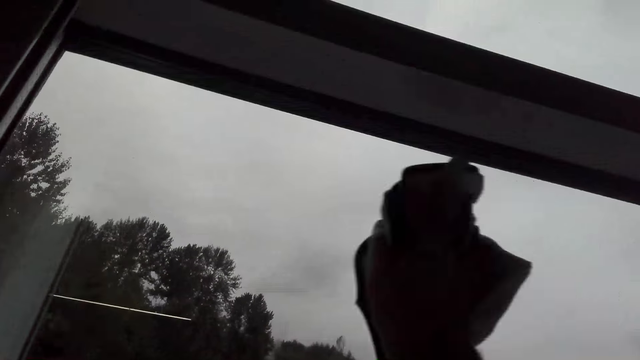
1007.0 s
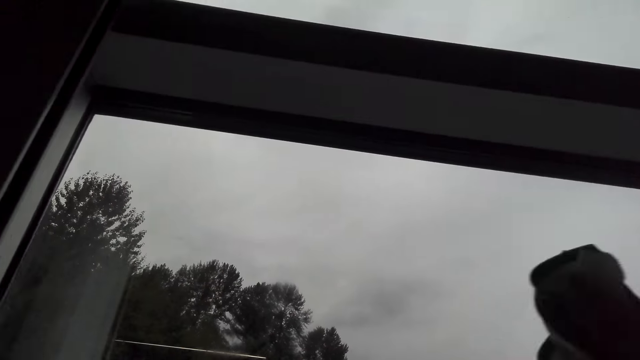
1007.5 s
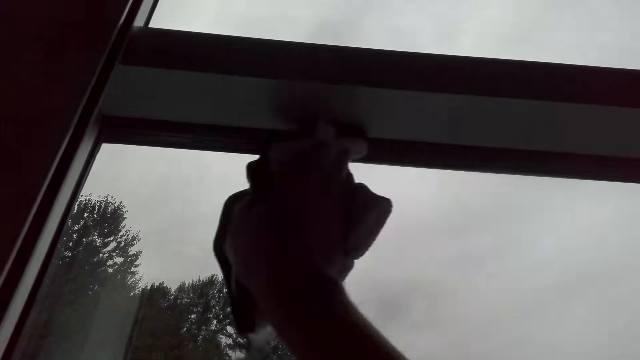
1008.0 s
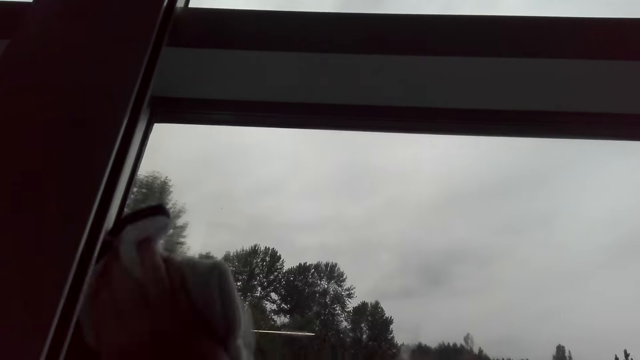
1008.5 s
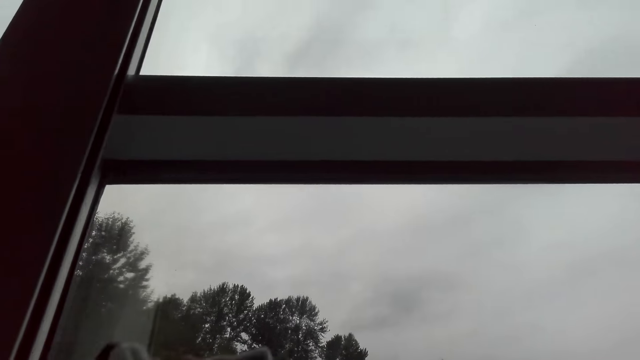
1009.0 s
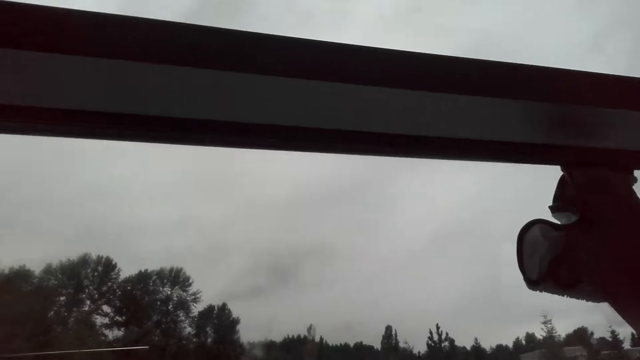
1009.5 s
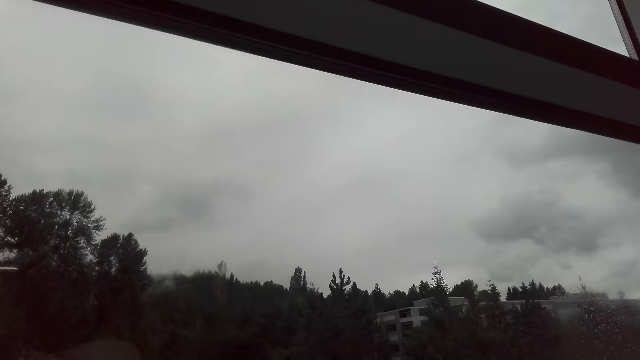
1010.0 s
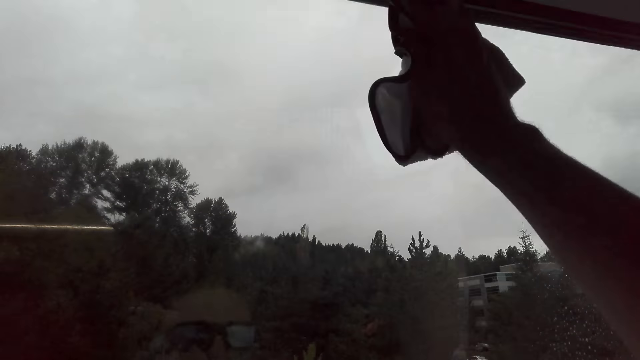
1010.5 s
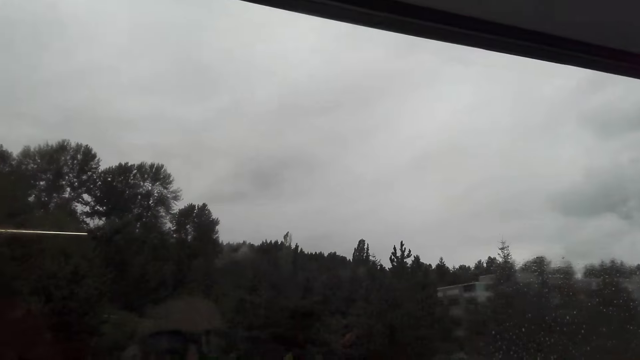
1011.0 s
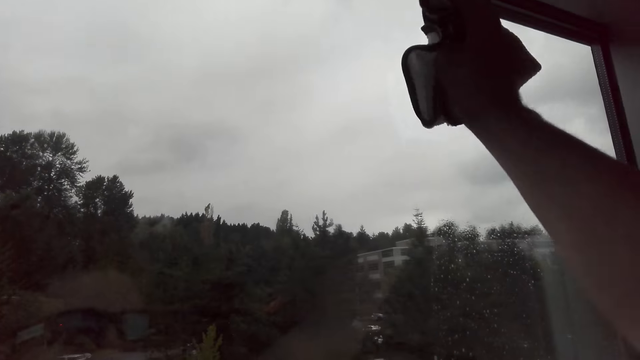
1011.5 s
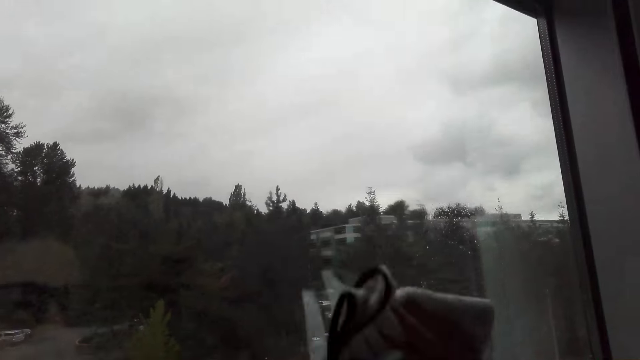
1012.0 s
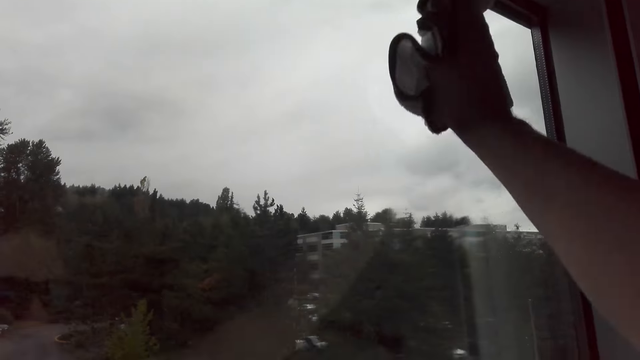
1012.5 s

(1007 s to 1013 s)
The camera wearer wipes the window with a cloth.

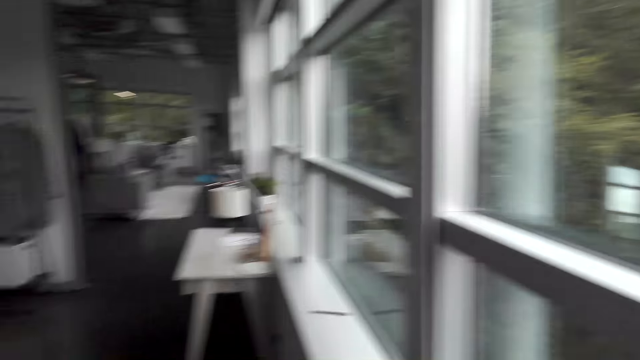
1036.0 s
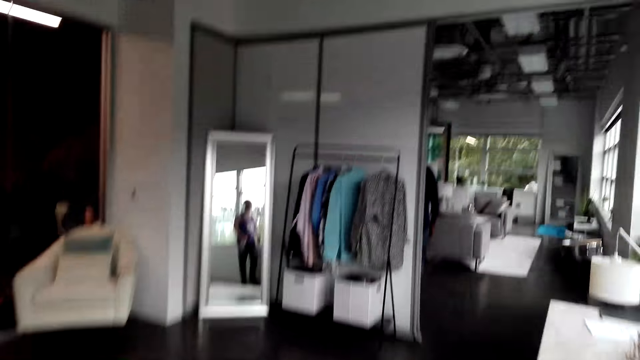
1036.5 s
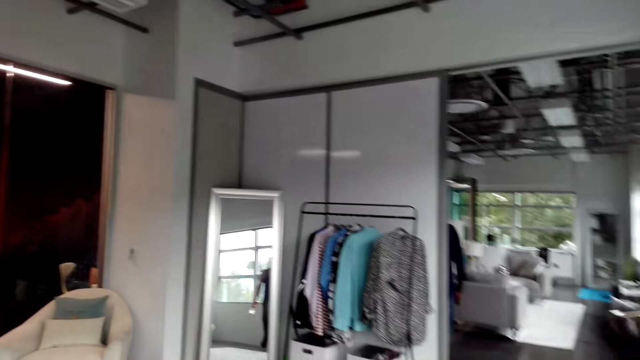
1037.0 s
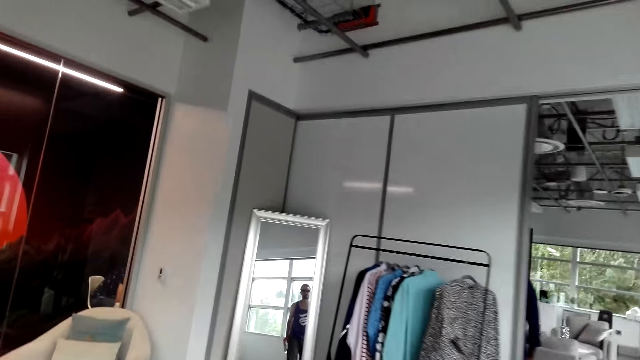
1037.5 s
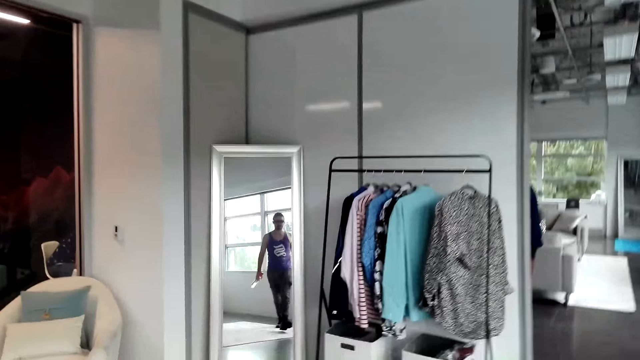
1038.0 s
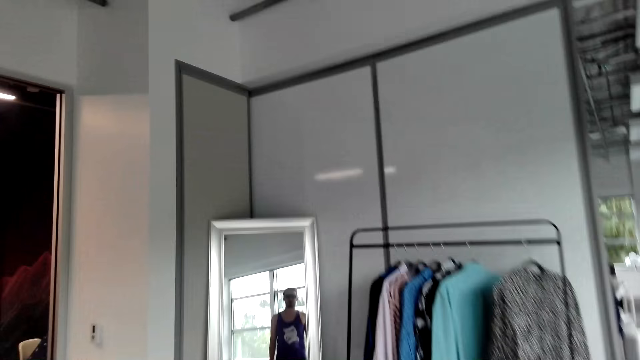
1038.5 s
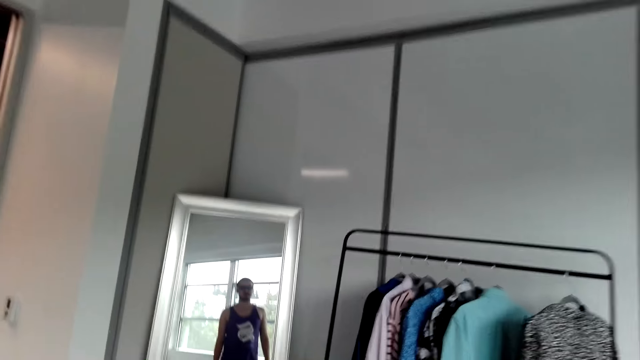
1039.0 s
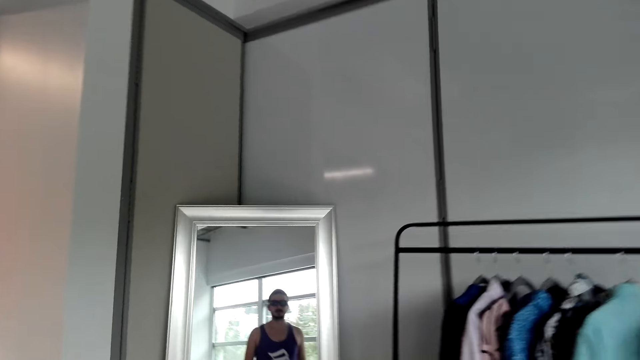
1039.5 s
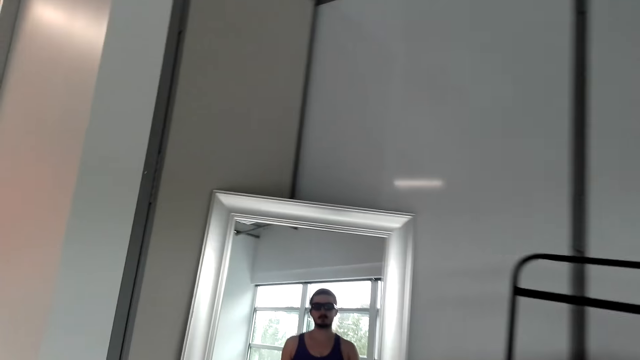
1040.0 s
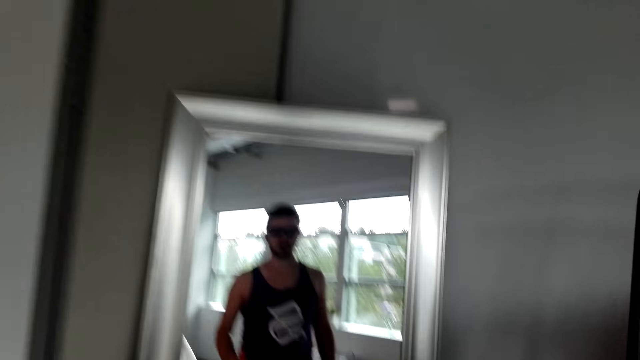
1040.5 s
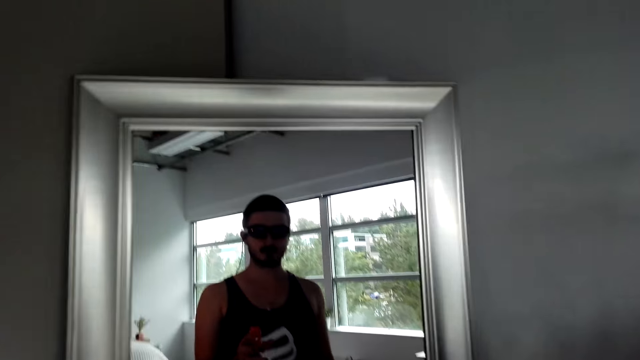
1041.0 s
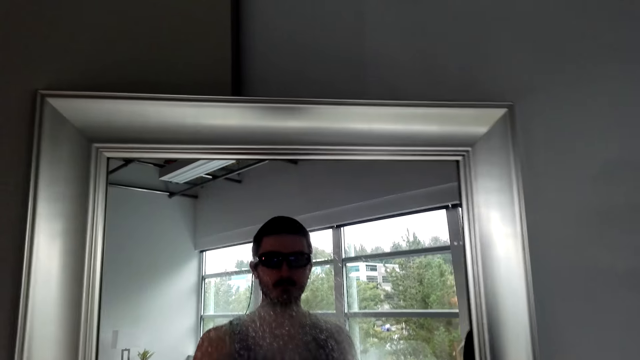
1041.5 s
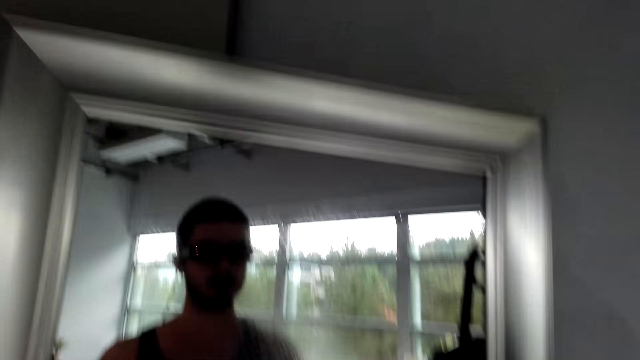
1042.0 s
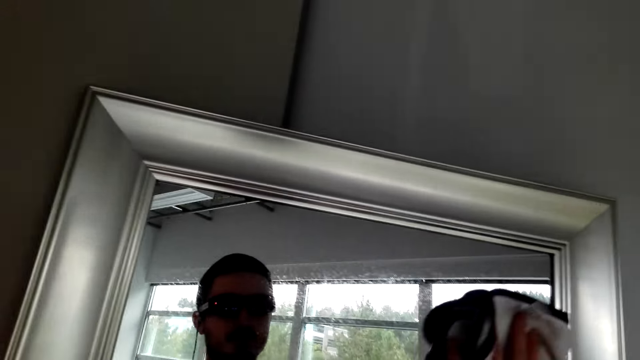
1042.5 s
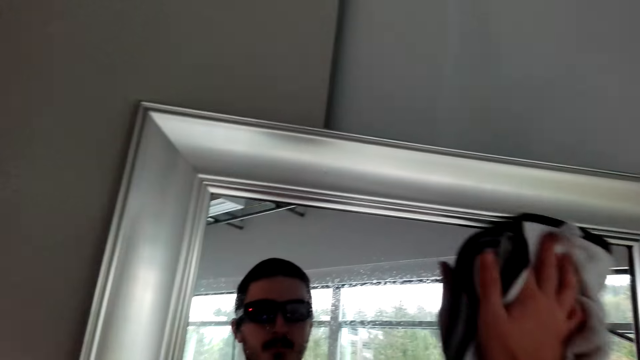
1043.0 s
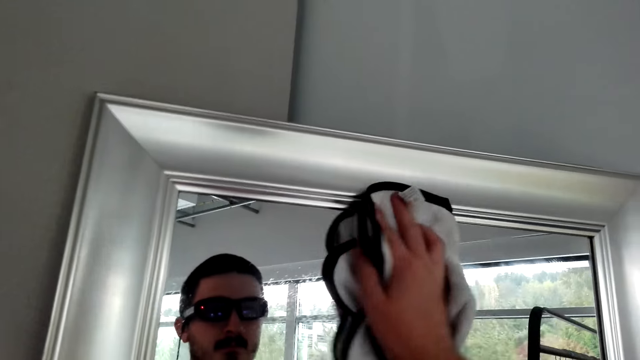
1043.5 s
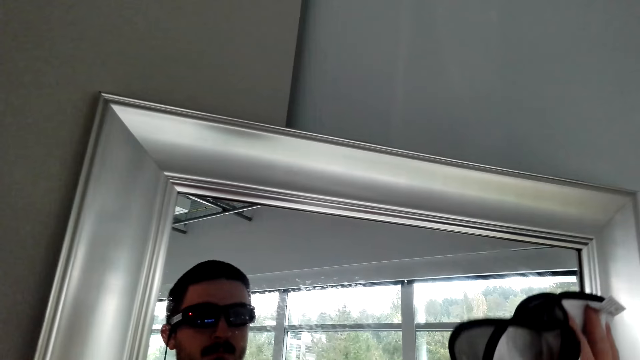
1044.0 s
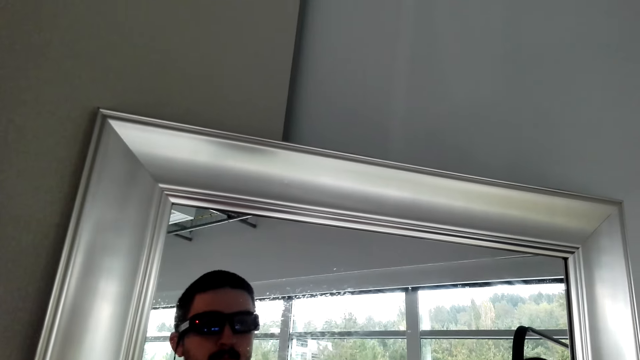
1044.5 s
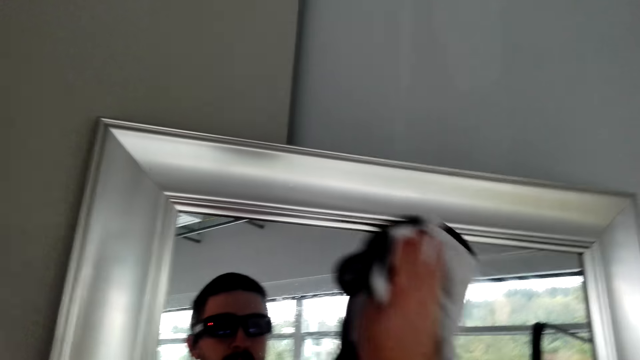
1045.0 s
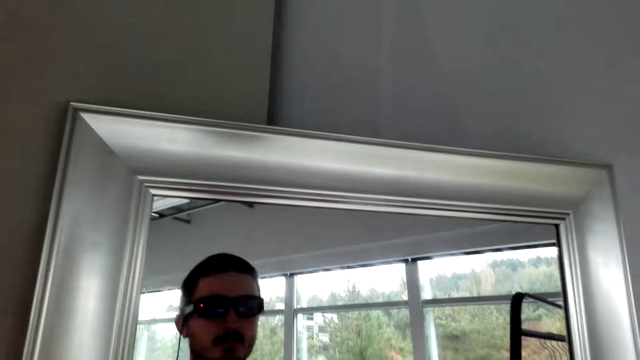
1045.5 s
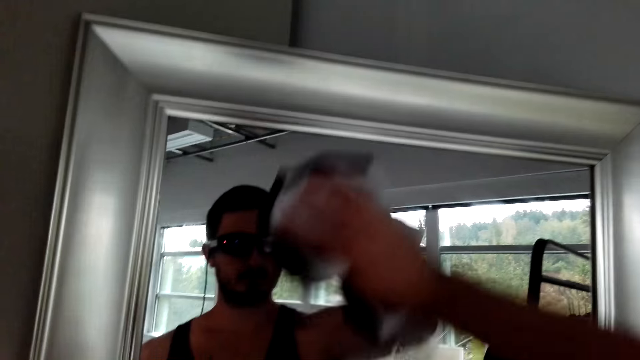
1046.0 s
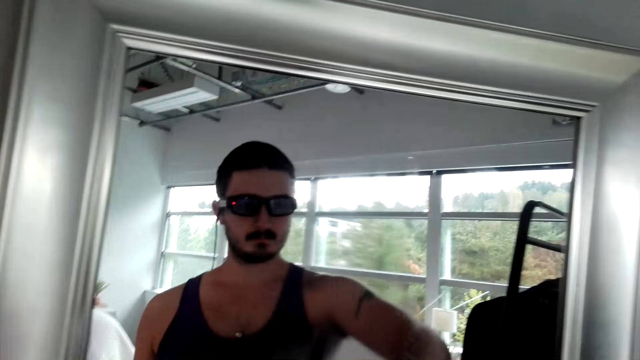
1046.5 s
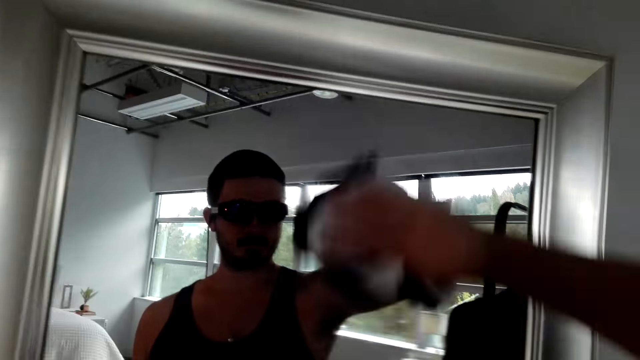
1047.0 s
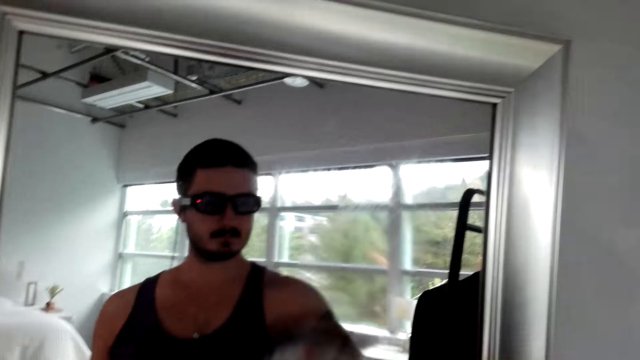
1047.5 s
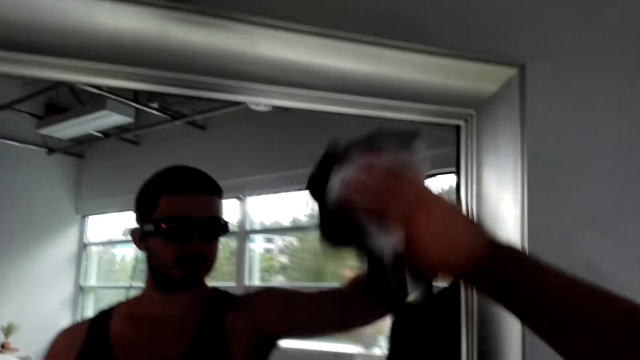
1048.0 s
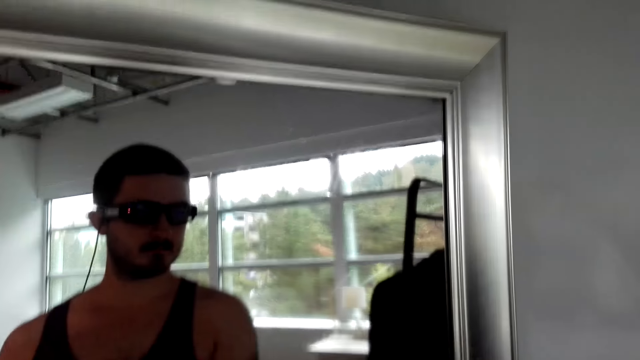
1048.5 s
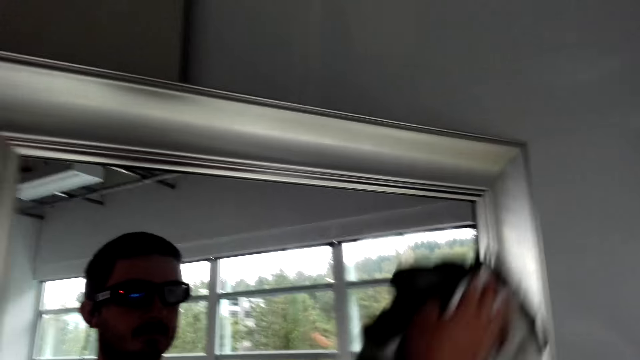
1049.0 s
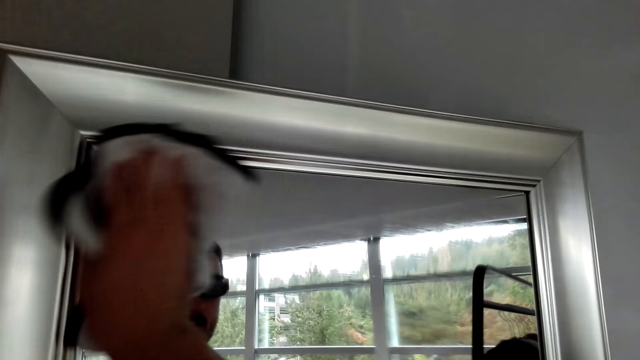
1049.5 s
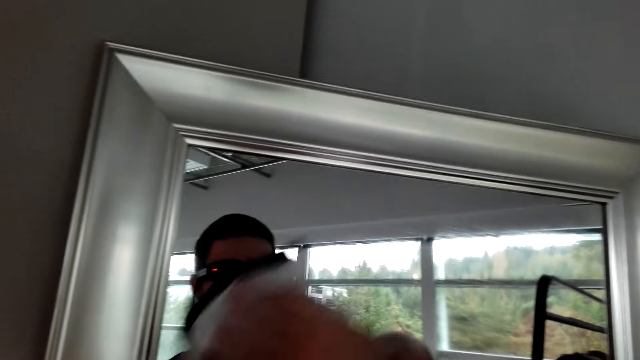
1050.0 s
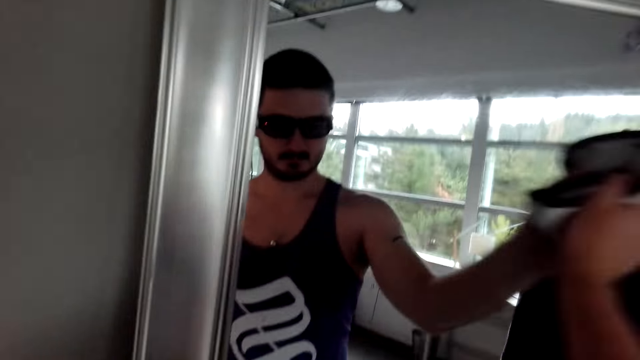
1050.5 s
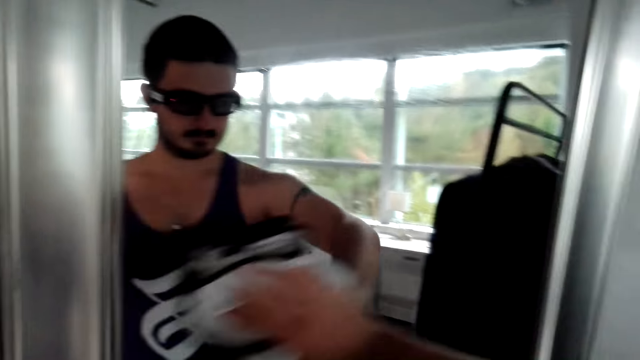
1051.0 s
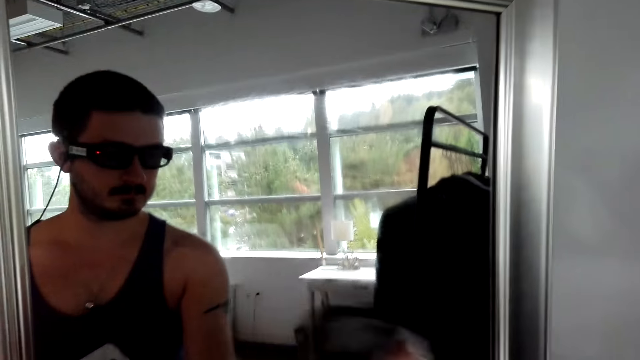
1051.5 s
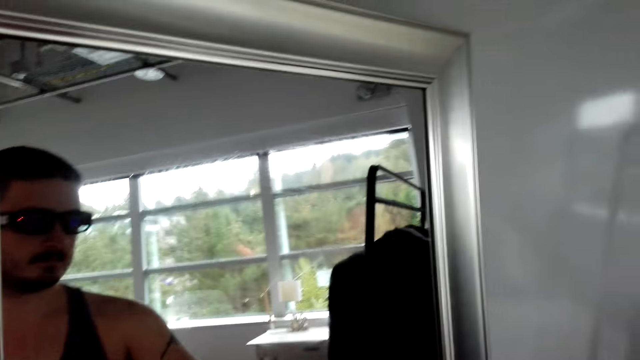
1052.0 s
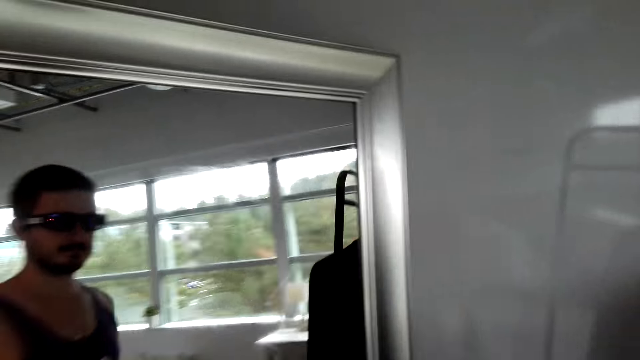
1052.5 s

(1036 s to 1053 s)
The camera wearer walks to the mirror. They spray the mirror with Windex cleaner. They wipe the mirror with a cloth.
